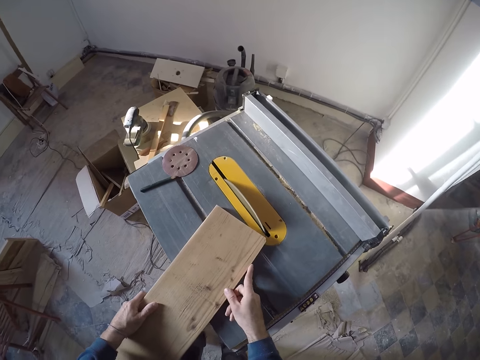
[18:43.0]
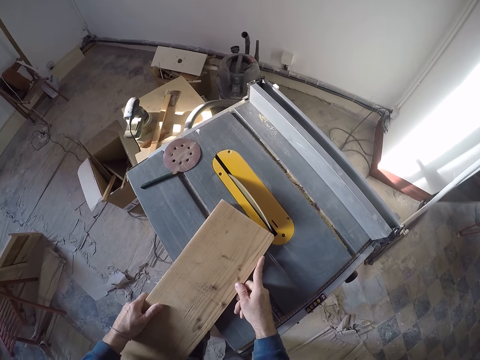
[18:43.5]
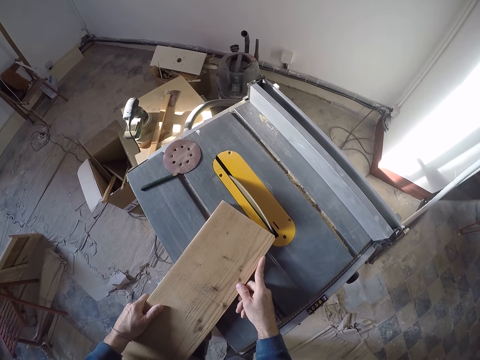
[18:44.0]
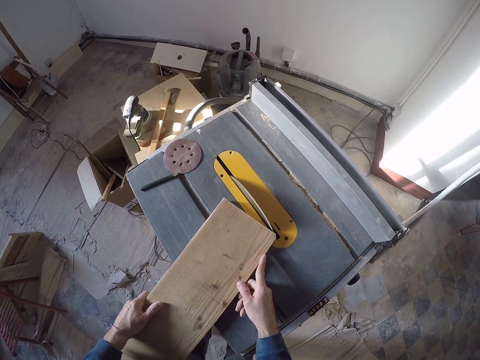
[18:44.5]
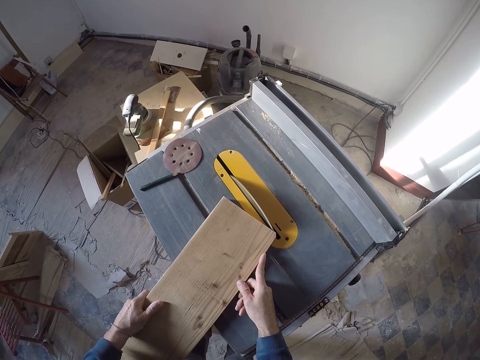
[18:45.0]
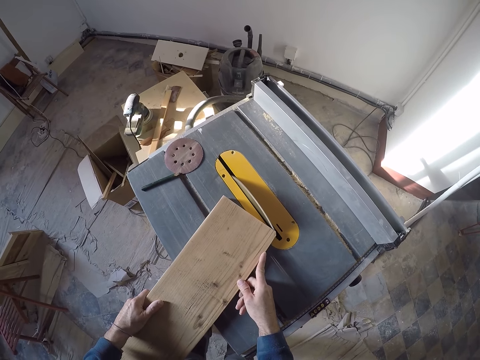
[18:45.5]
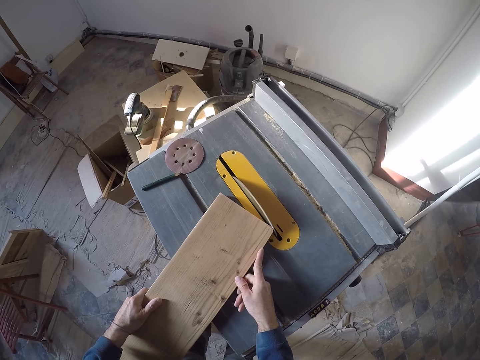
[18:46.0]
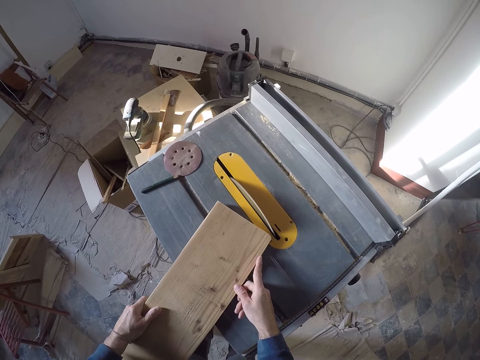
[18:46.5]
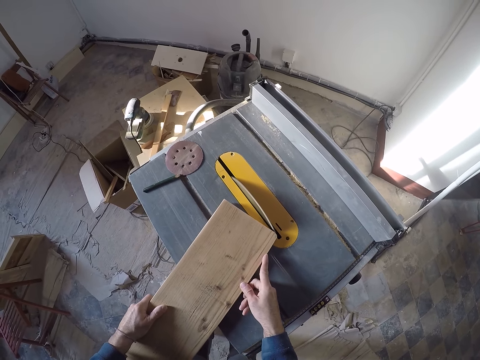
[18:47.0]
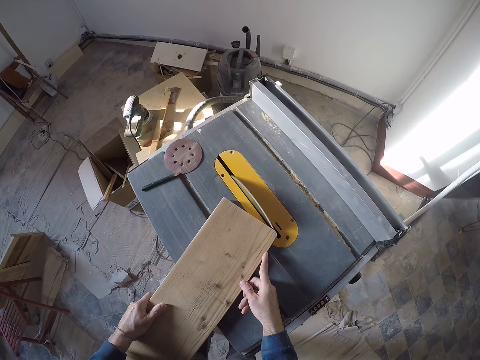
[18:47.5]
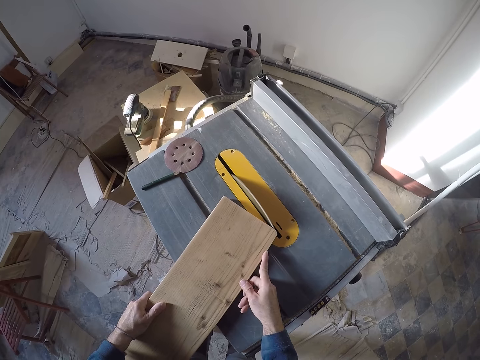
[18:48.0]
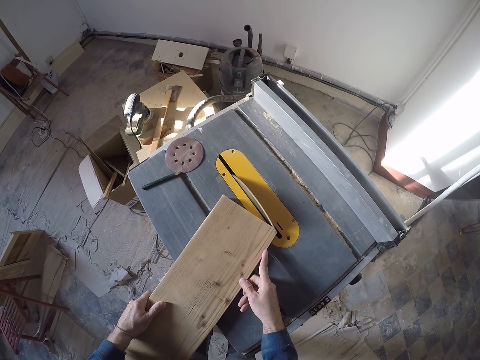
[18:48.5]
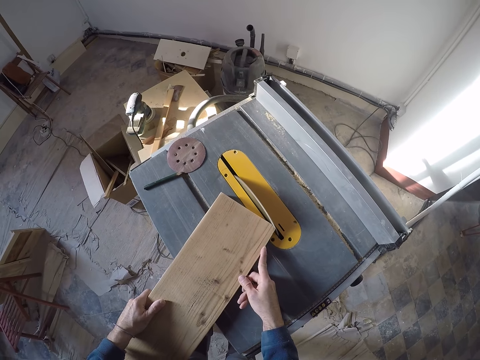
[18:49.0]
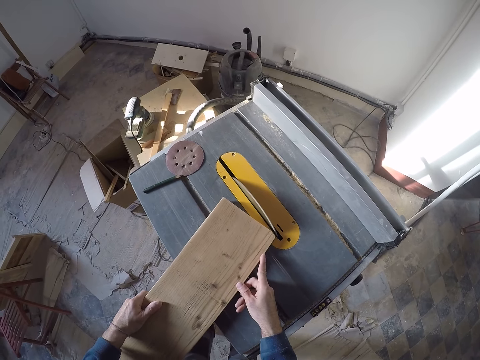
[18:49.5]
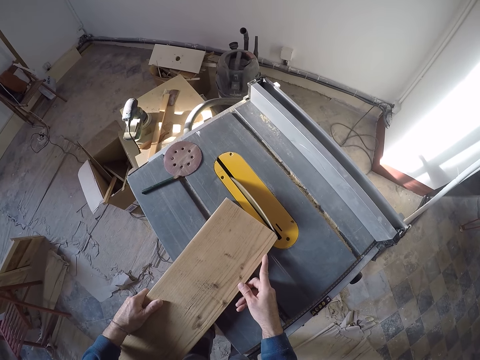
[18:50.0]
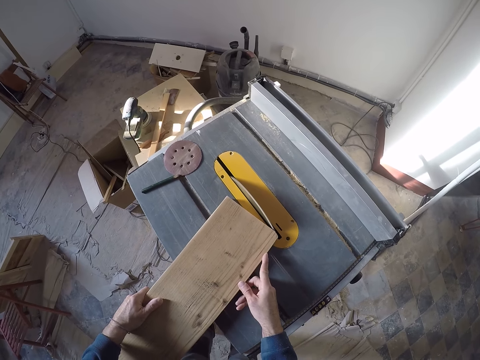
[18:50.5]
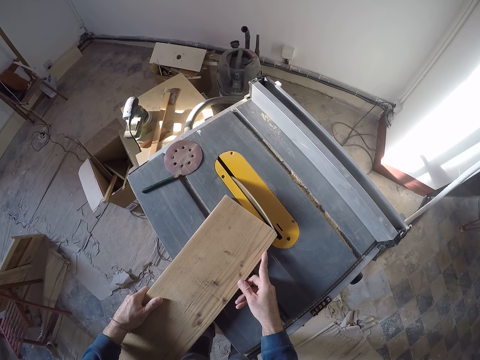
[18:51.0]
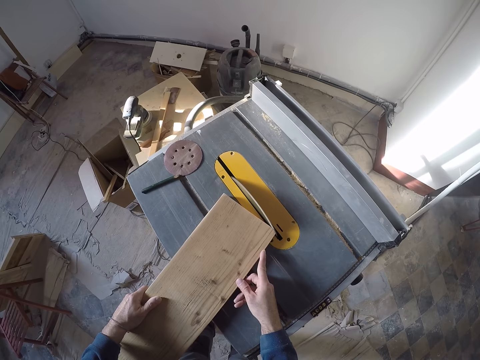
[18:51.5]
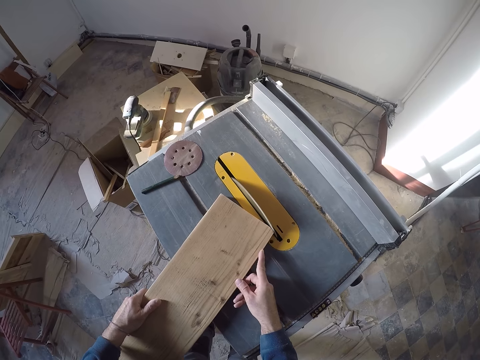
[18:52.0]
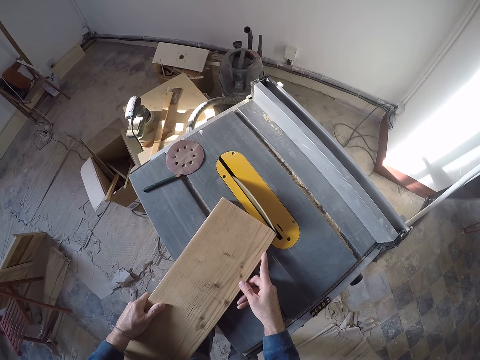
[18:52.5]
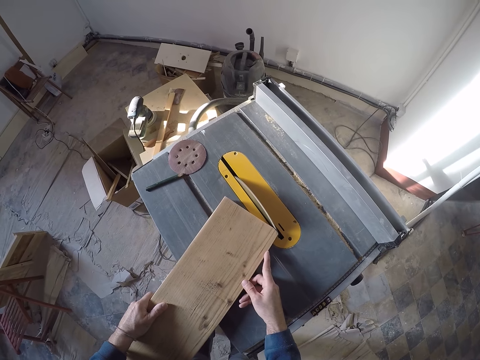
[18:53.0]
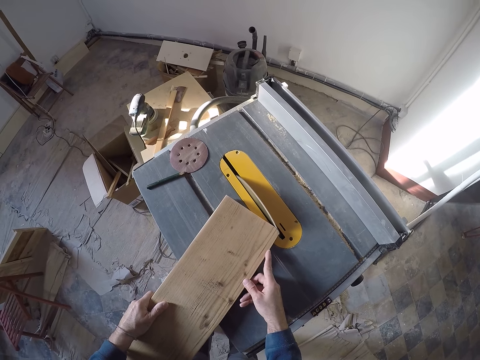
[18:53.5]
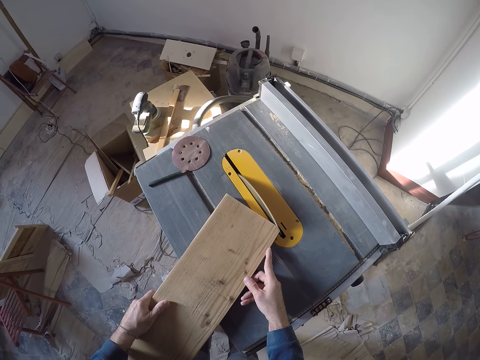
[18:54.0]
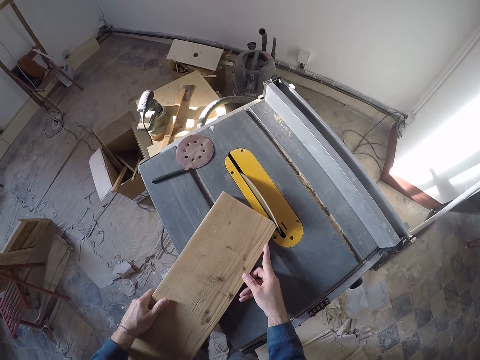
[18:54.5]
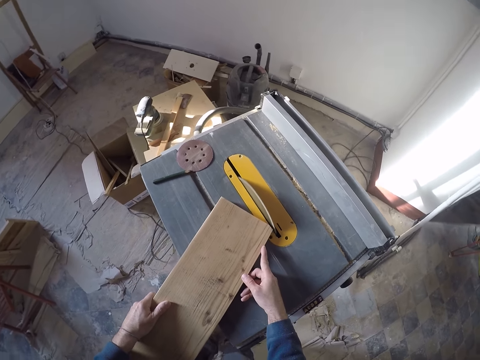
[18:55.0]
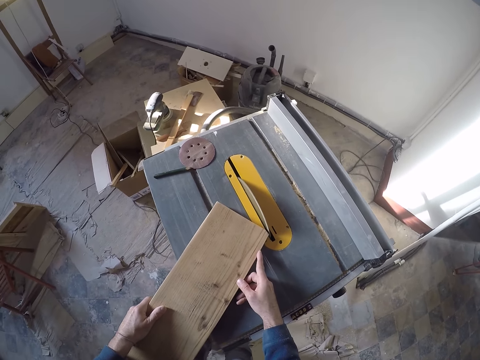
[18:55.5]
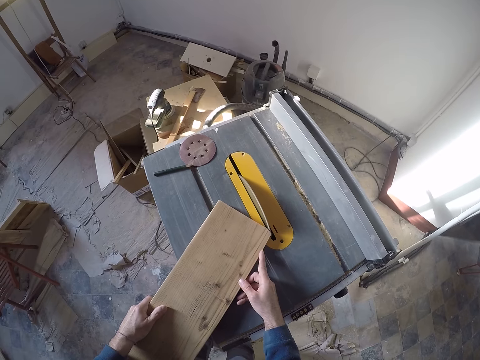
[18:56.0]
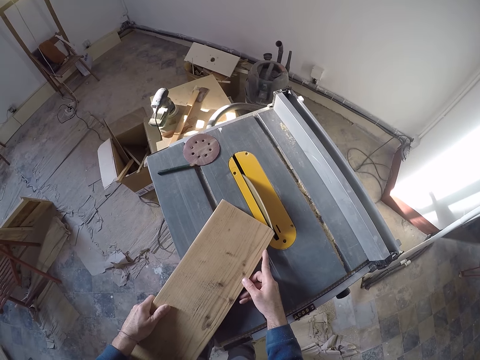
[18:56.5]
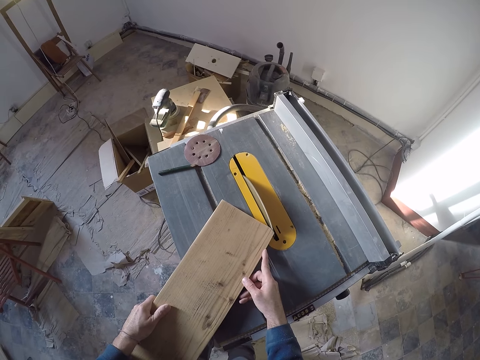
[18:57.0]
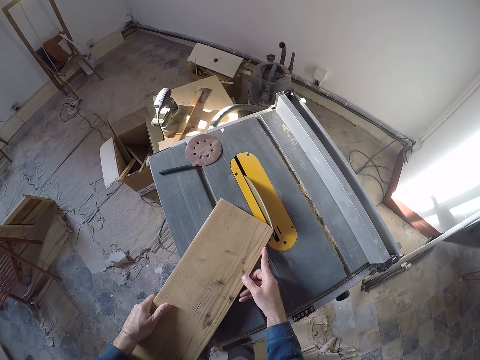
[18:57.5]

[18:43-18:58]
The camera wearer adjusts the wood with his right hand. He shapes the wood with the wood cutter machine.

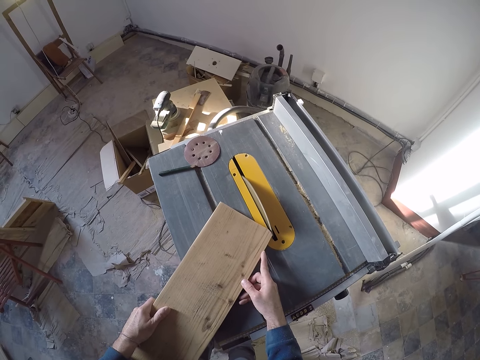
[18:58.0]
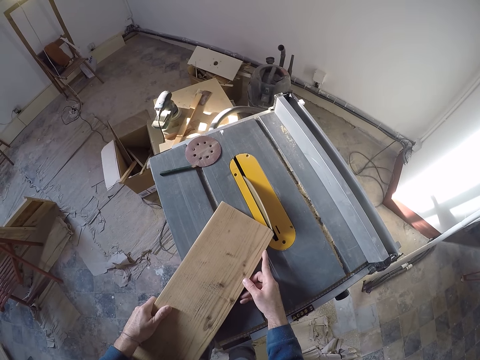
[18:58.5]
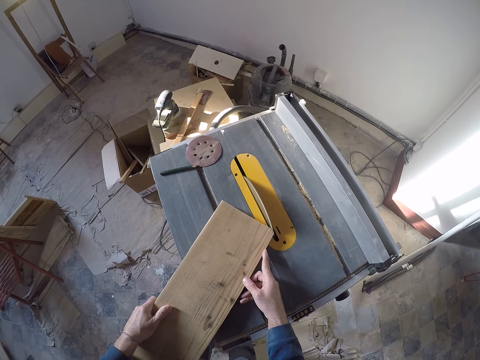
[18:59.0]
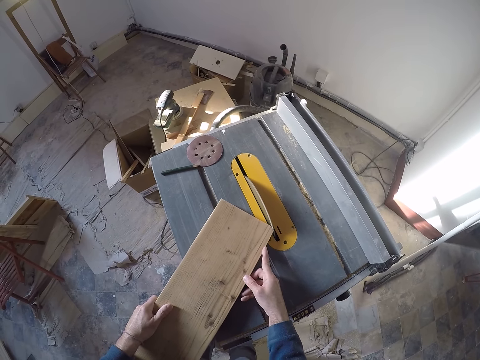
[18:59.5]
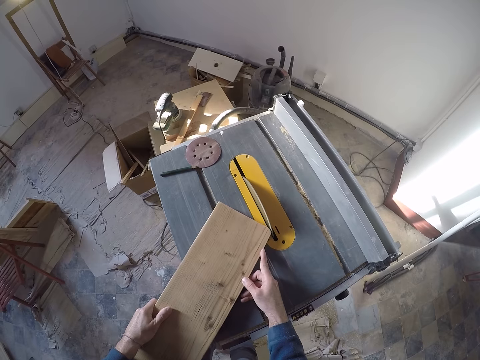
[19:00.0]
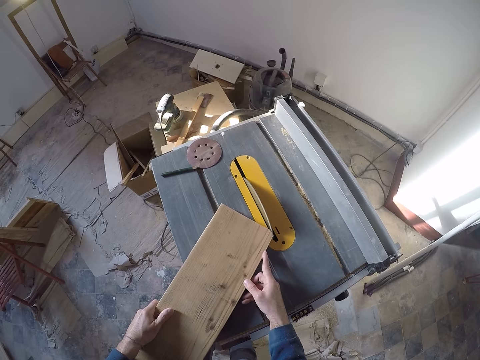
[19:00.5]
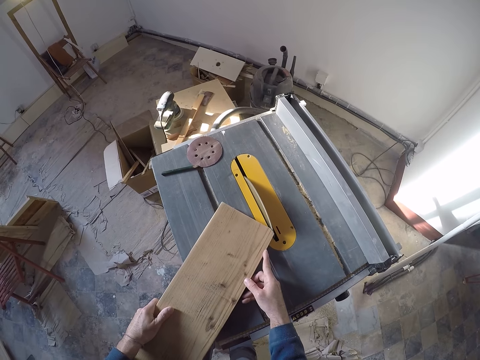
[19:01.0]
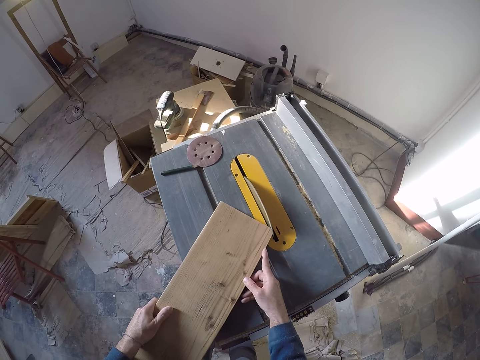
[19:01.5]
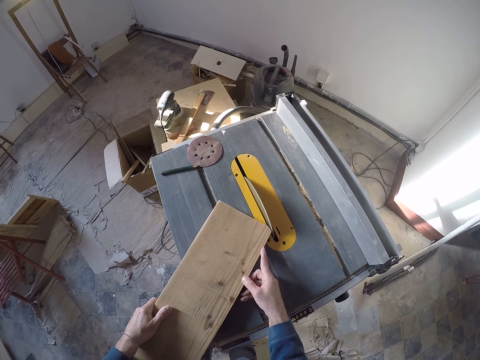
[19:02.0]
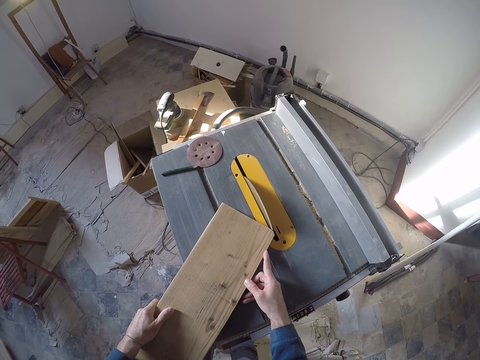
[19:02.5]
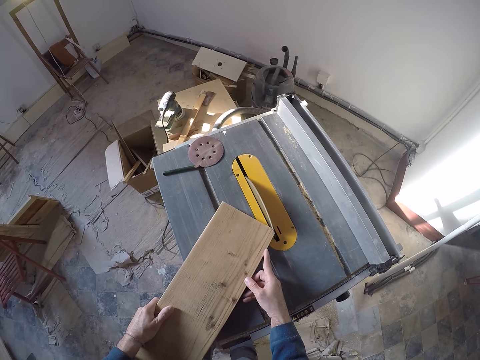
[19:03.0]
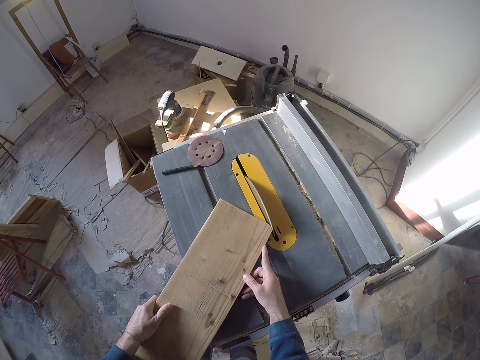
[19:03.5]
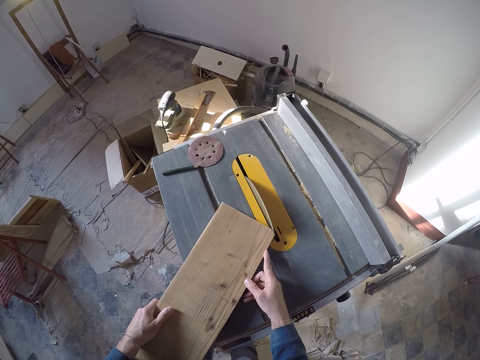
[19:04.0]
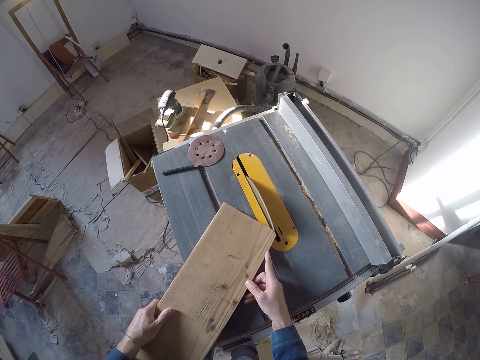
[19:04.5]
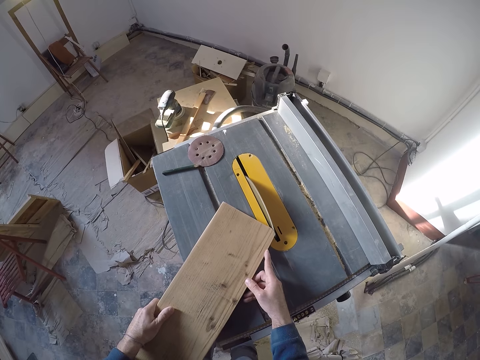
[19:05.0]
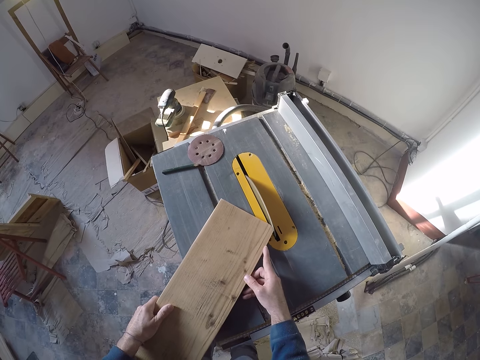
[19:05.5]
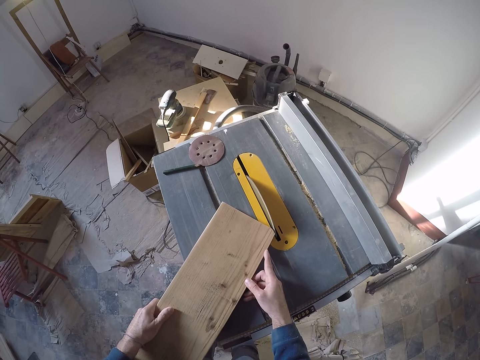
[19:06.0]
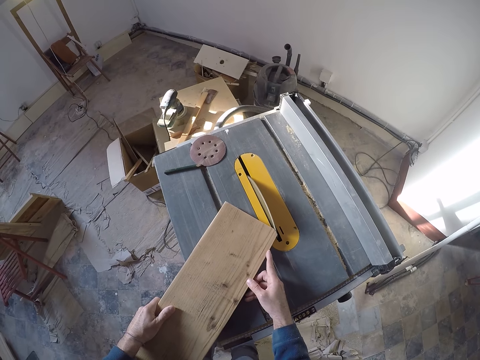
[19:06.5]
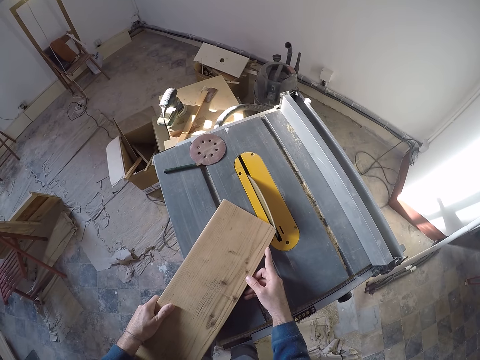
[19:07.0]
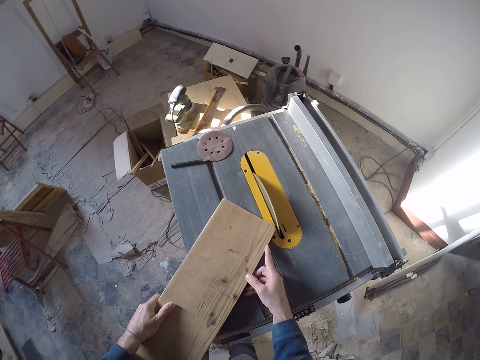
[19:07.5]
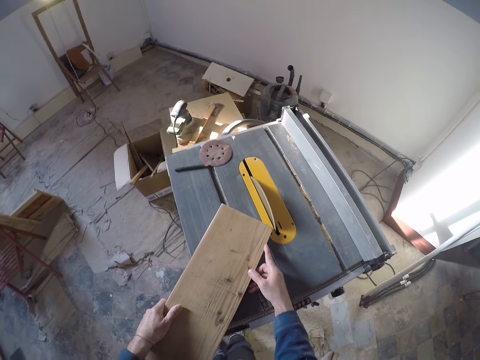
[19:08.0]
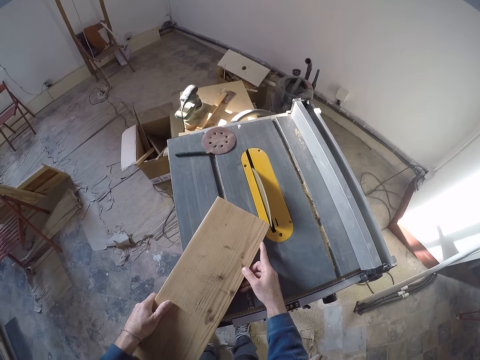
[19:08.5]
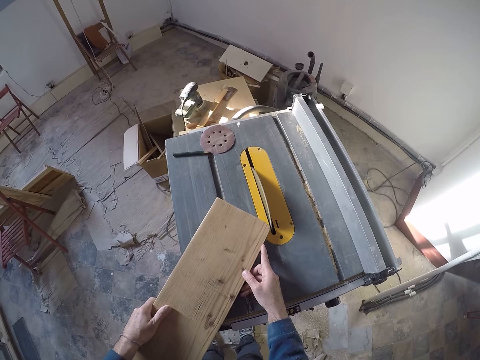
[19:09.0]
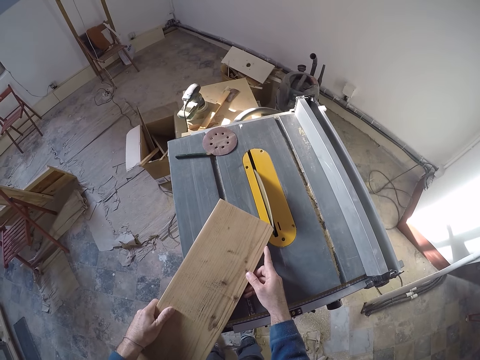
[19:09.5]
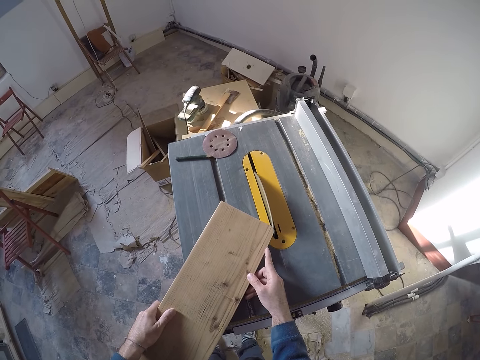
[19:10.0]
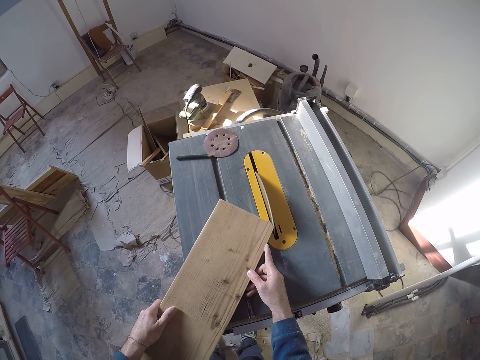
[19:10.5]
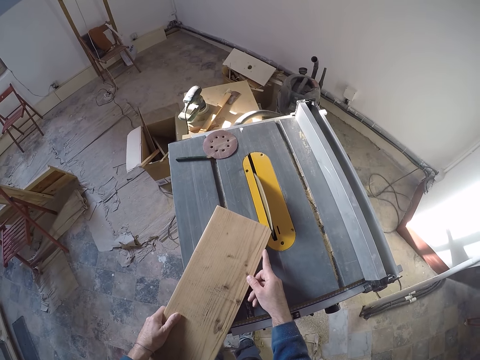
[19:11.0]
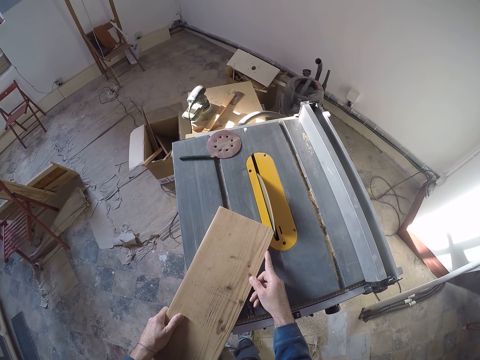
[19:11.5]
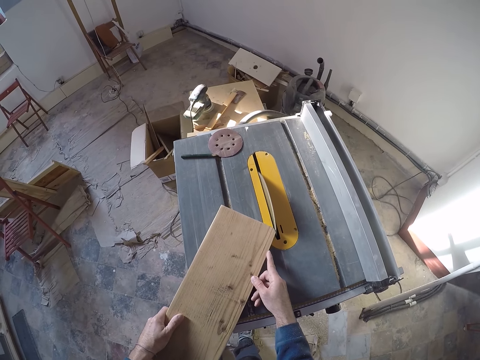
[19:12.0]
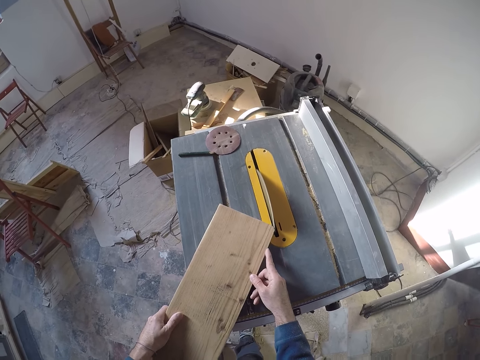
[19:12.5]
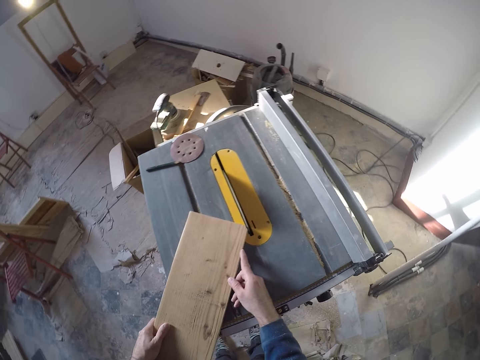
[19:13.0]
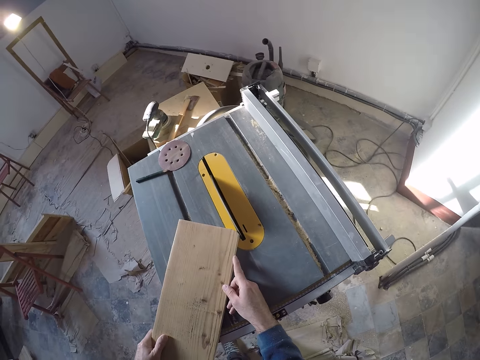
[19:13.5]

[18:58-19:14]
The camera wearer moves a step backwards.
